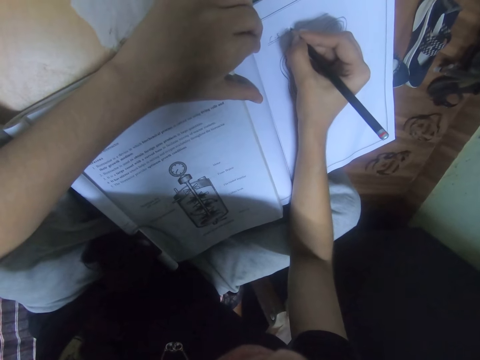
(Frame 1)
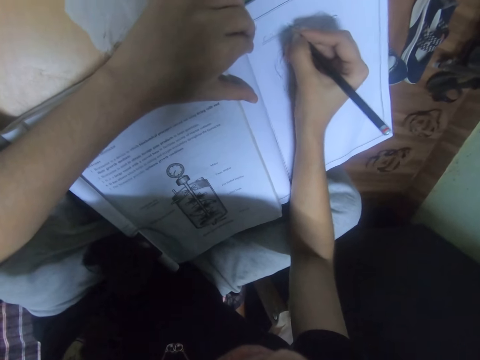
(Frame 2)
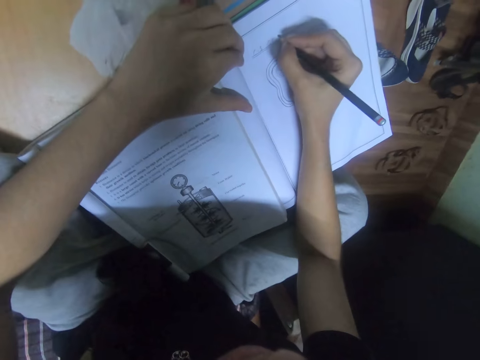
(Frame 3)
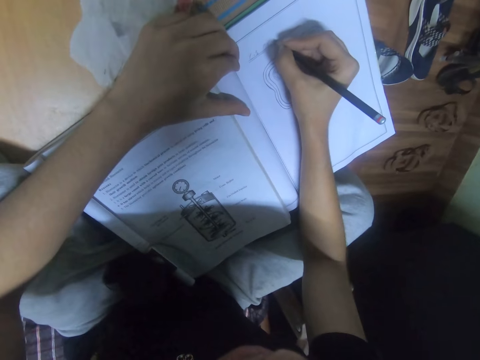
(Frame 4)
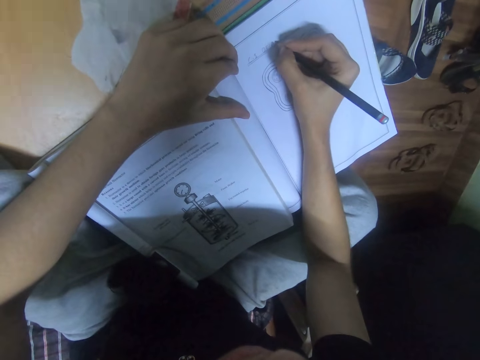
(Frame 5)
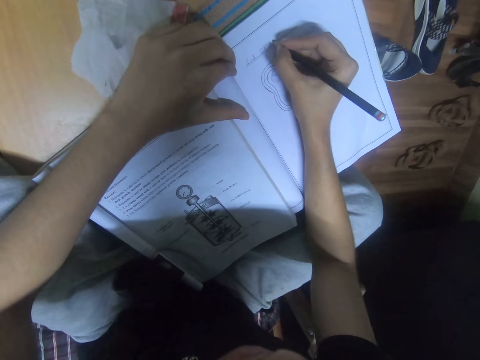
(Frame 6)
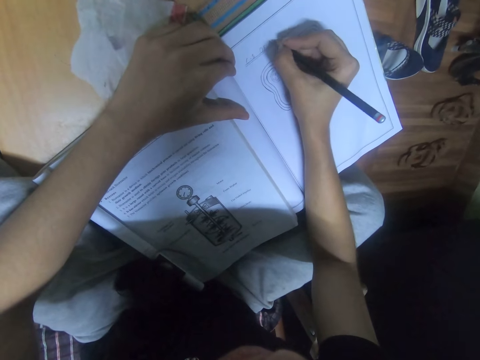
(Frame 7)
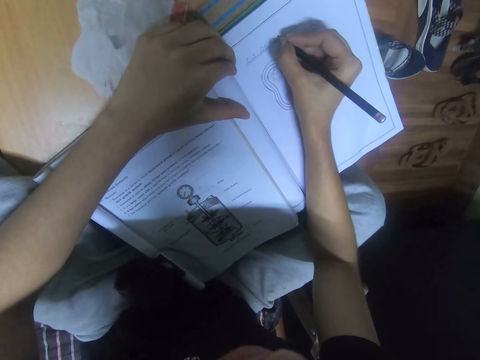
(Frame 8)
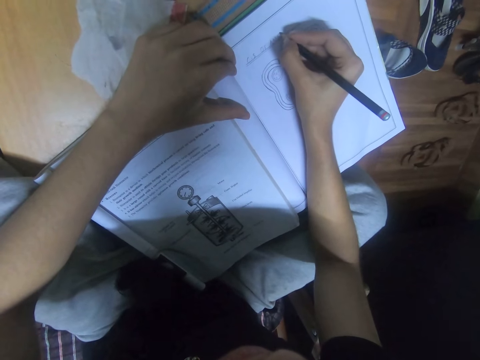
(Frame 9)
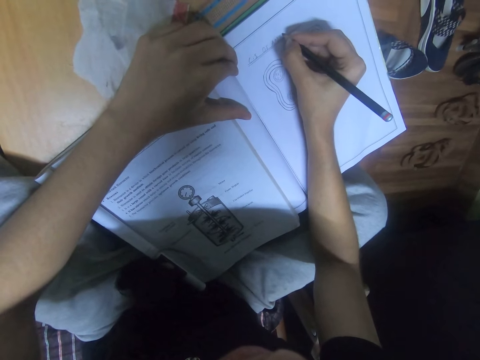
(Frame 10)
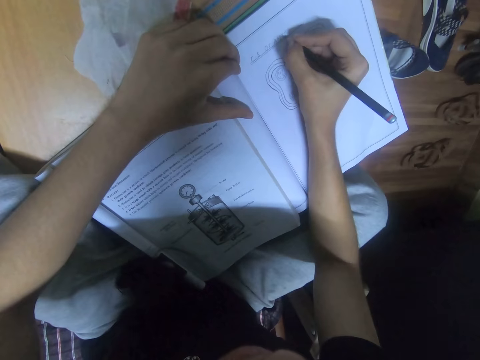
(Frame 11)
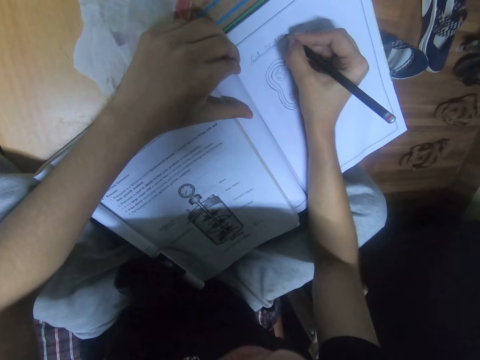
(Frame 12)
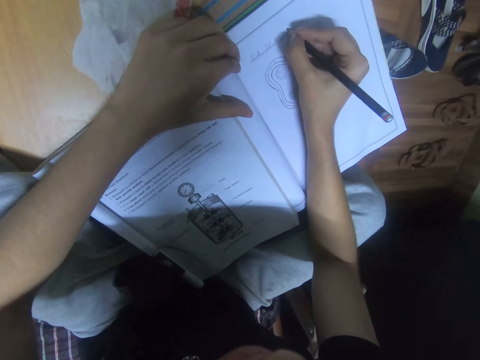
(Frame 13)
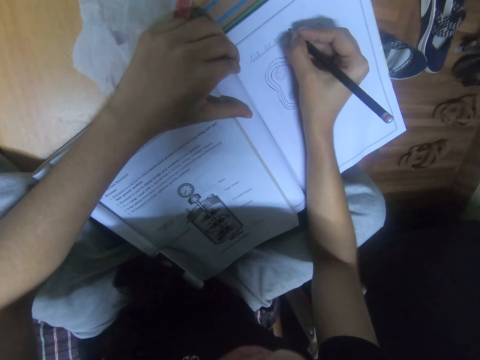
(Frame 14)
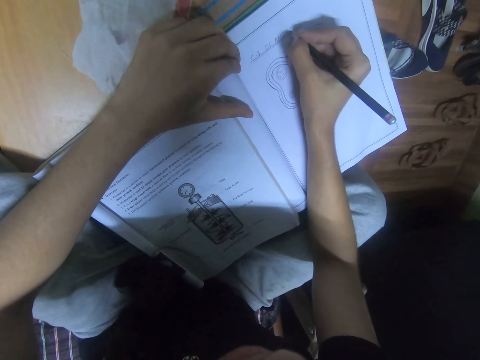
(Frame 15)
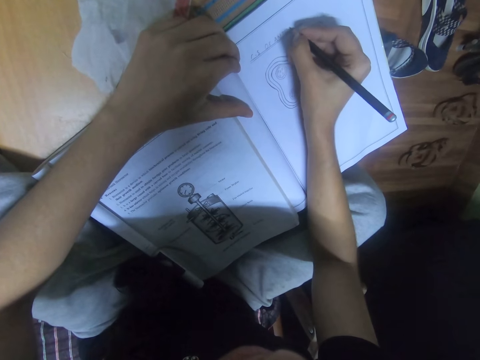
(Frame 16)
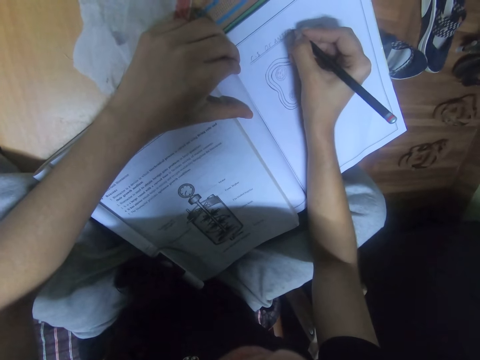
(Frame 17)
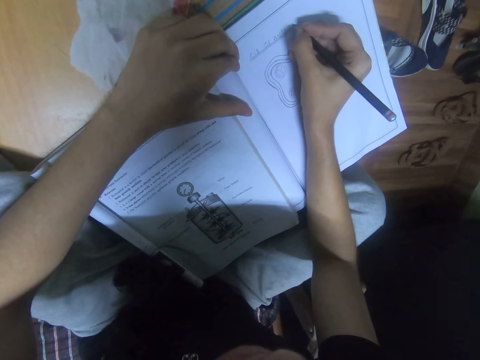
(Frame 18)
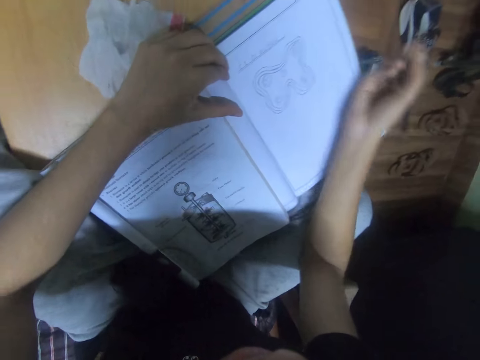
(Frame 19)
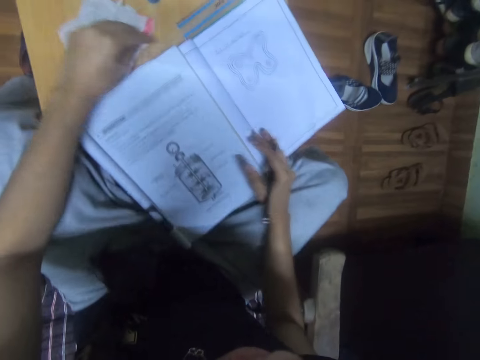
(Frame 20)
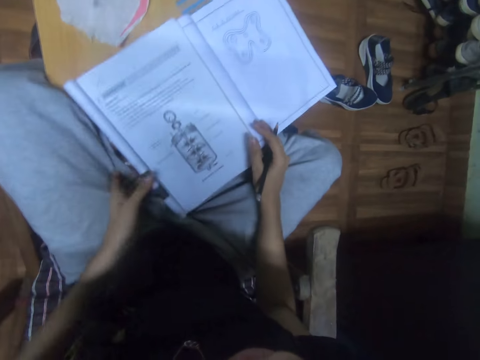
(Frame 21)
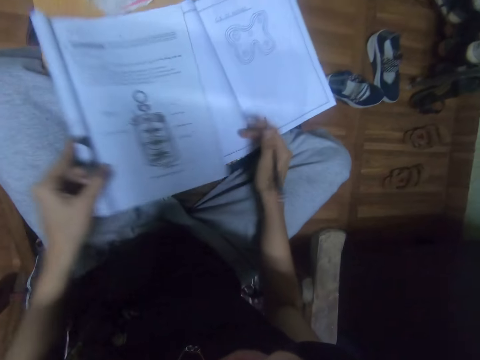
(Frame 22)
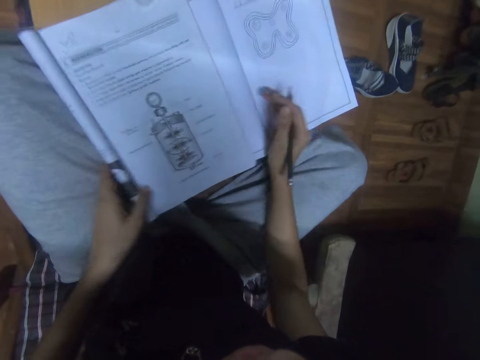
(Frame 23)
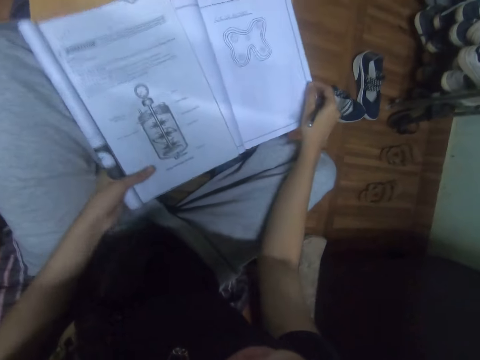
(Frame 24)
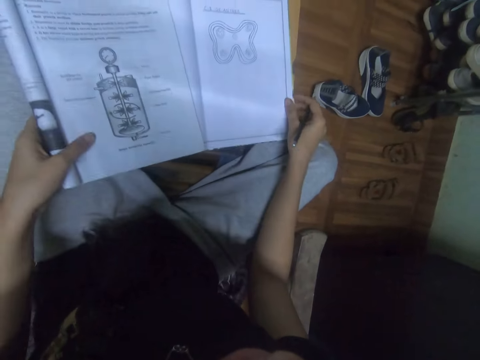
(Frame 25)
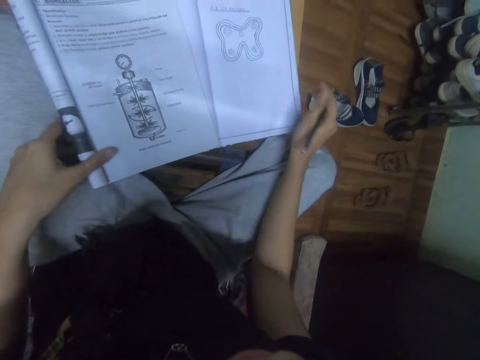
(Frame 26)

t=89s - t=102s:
The camera wearer adjusts the fabric on the table with his left hand. He looks at the book. He adjusts the textbook on the table with his left hand. He moves the book on the table. He adjusts the textbook and the drawing on the table with both hands.

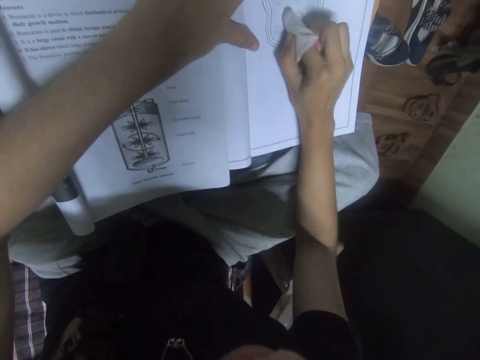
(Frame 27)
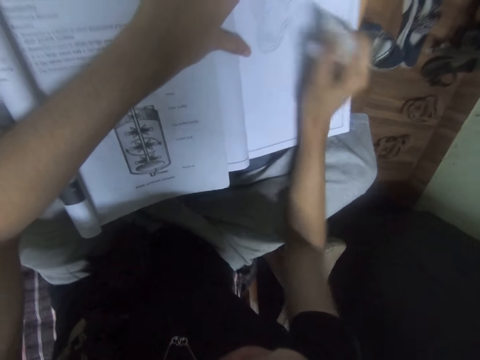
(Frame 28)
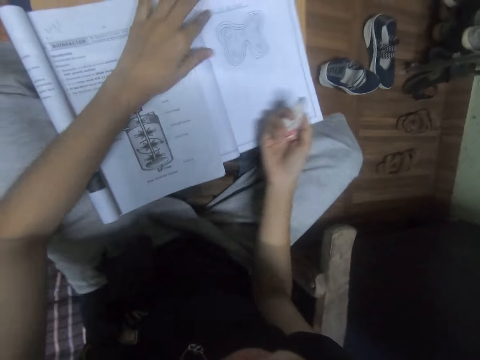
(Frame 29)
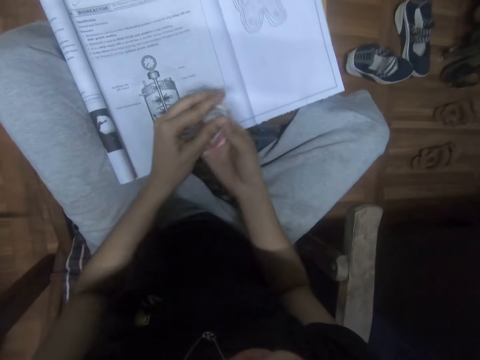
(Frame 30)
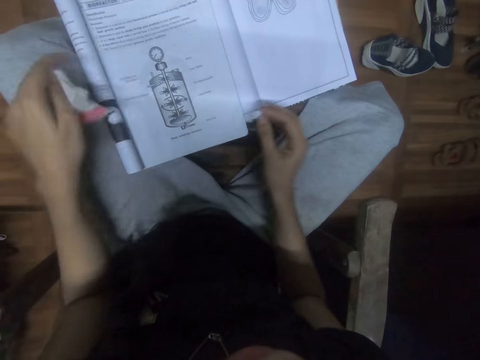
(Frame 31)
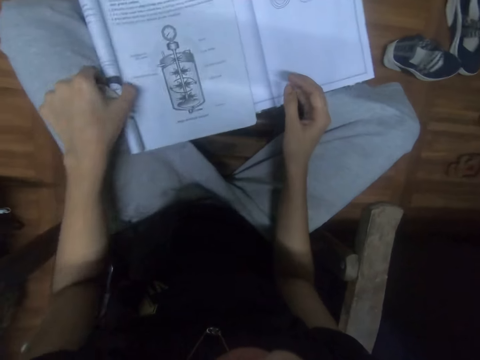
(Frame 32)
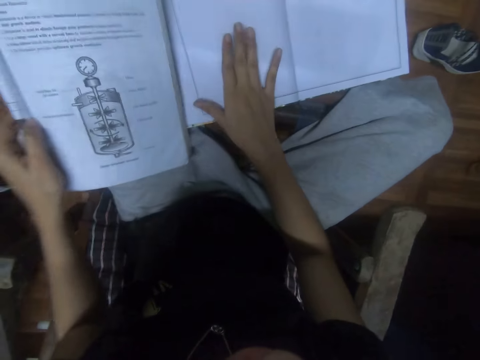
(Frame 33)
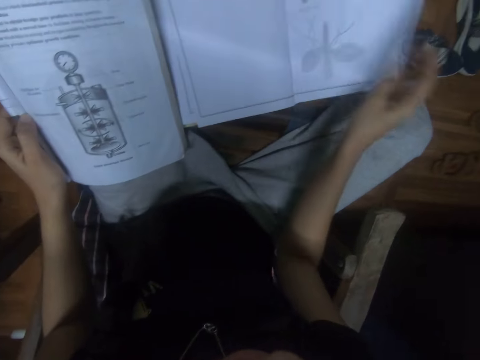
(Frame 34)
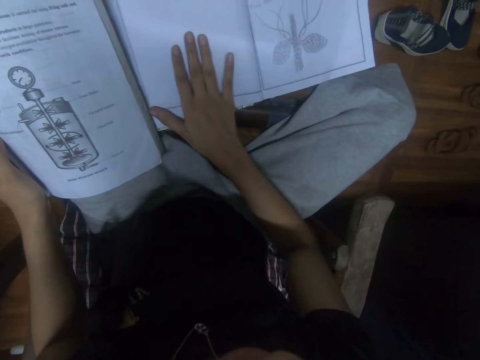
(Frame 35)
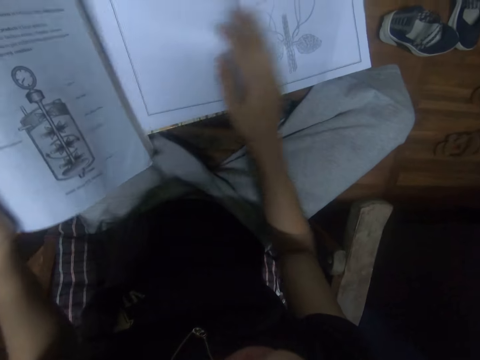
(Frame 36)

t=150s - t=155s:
The camera wearer removes the fabric from his right hand with his left hand. He moves the textbook on the table with his left hand. He flips the drawing book on the table with his right hand. He opens the page of the book. He places his right hand on the drawing book on the table. He raises the textbook from the table with his left hand.

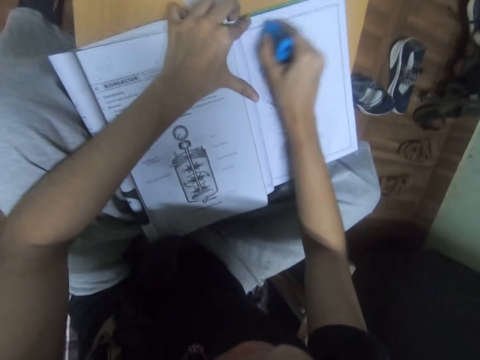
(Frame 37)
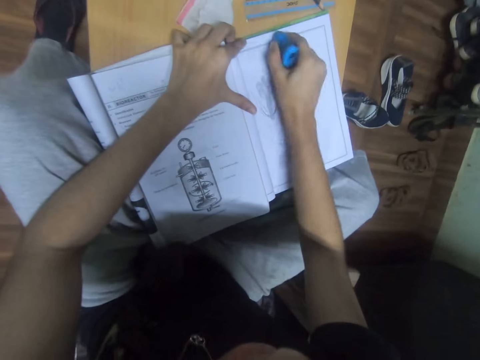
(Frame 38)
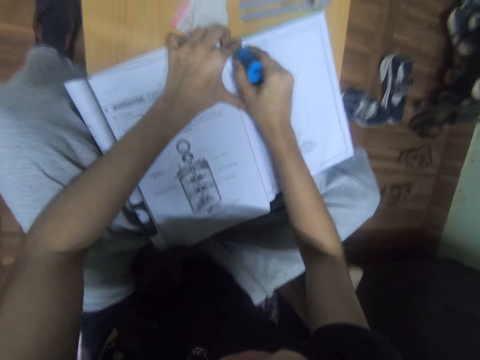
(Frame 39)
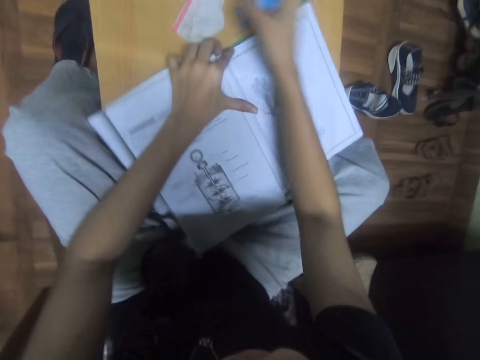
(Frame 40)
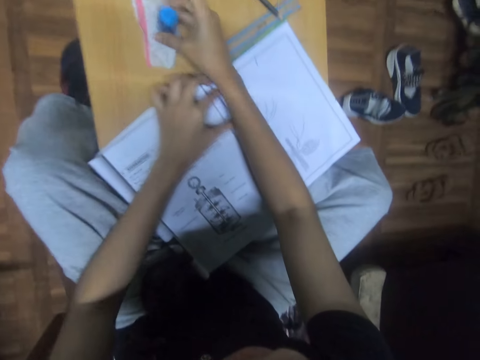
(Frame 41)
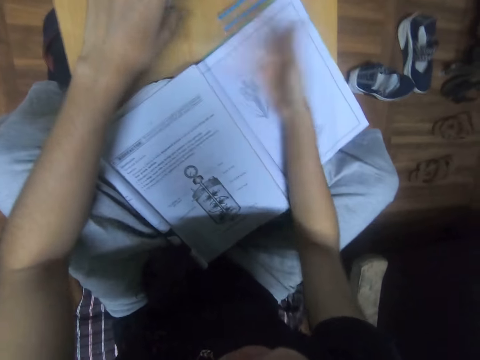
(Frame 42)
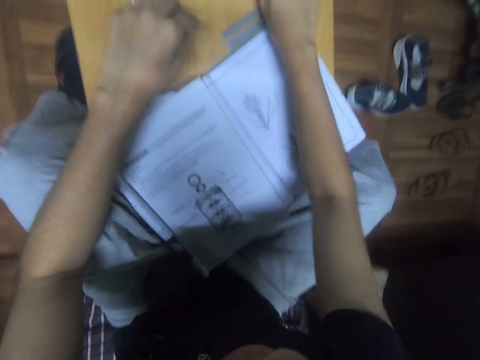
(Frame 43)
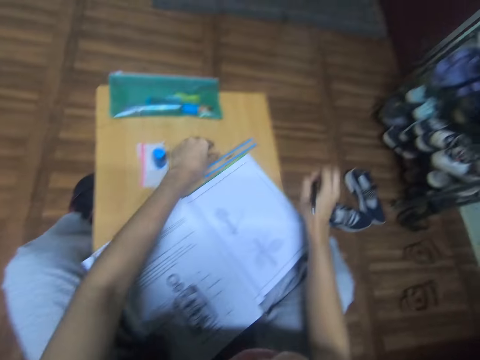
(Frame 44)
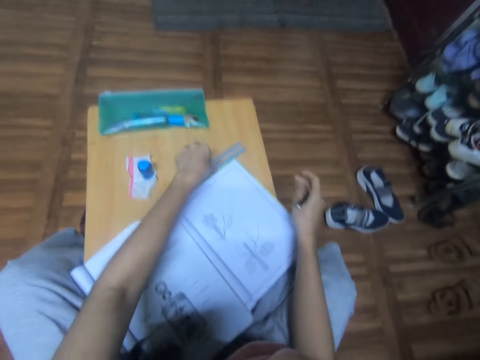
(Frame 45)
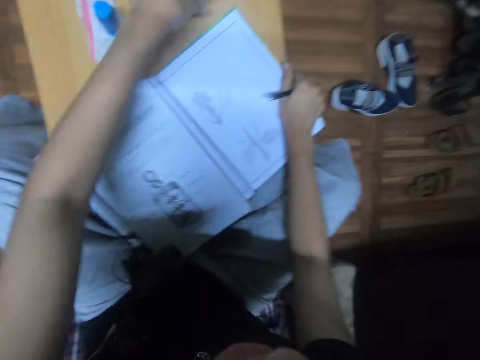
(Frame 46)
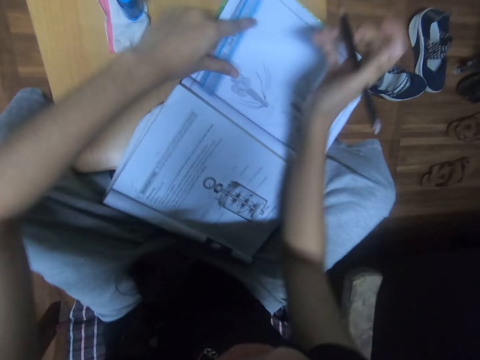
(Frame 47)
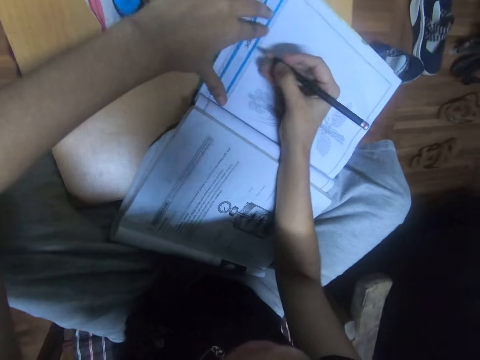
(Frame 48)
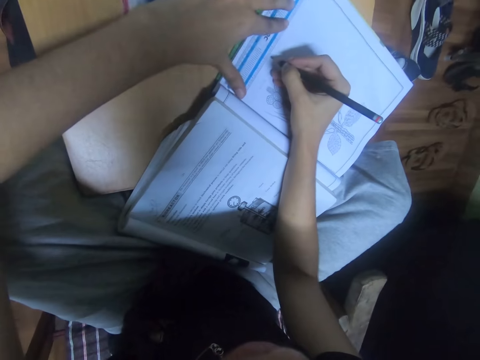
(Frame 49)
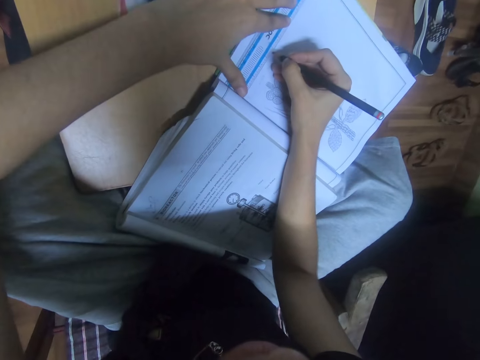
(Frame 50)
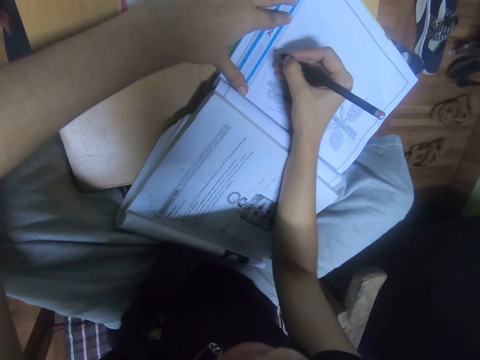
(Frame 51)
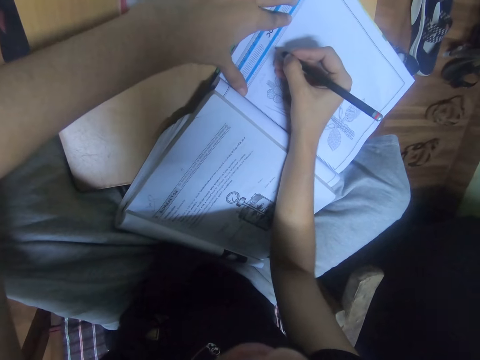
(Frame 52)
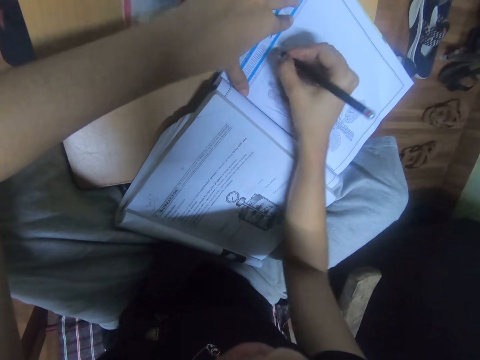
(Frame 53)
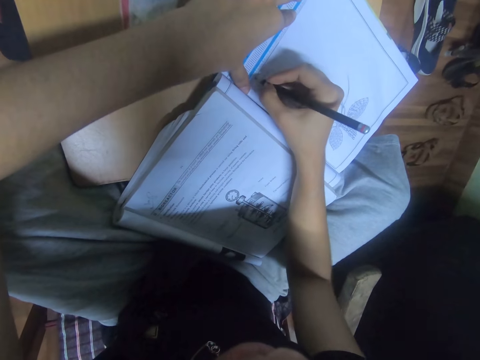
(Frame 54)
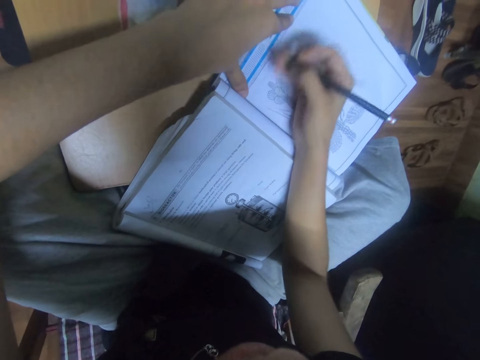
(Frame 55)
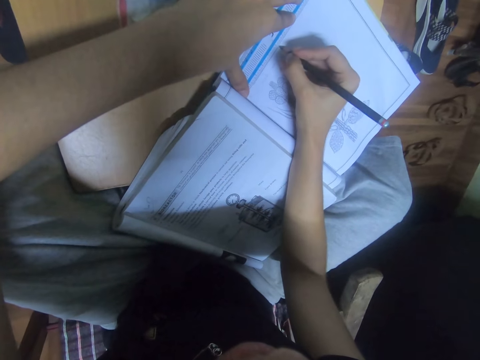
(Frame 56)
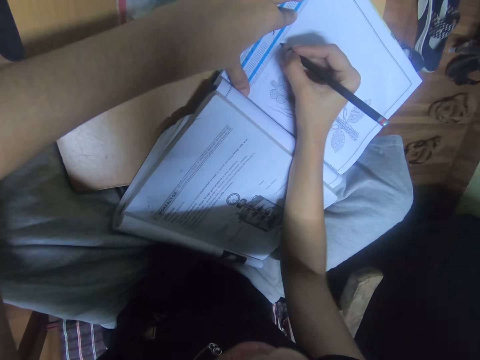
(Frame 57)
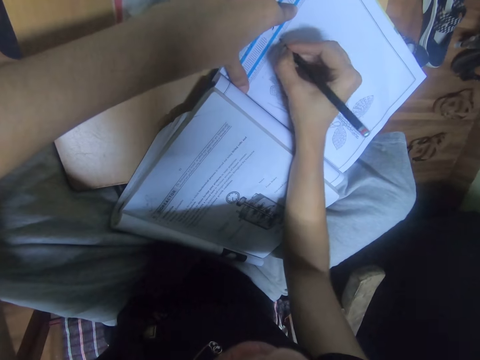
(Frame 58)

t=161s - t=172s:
The camera wearer drops the sharpener on the table with his right hand. He cleans the drawing book with his right hand. He places his left hand on the table. He picks the pencil from the table with his right hand. He picks the ruler from the table with his left hand. He adjusts the drawing book on the table with his right hand. He places the ruler on the drawing book with his left hand. He adjusts the ruler on the drawing book with his left hand. He rules in the drawing book with the pencil in his right hand.
